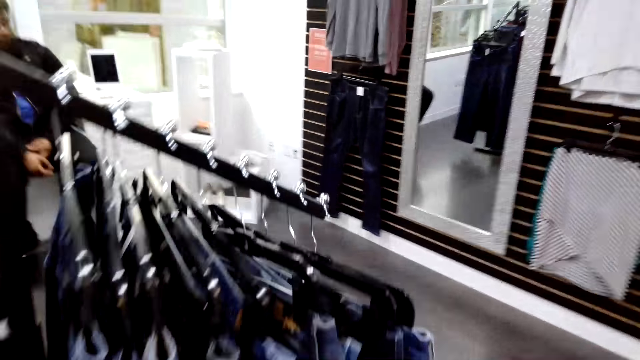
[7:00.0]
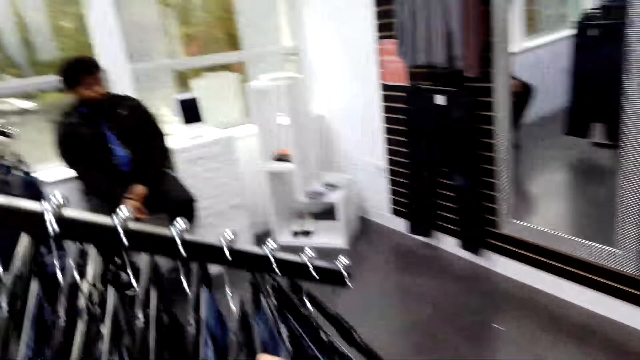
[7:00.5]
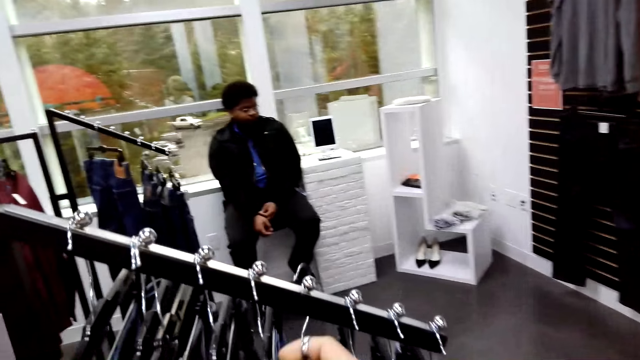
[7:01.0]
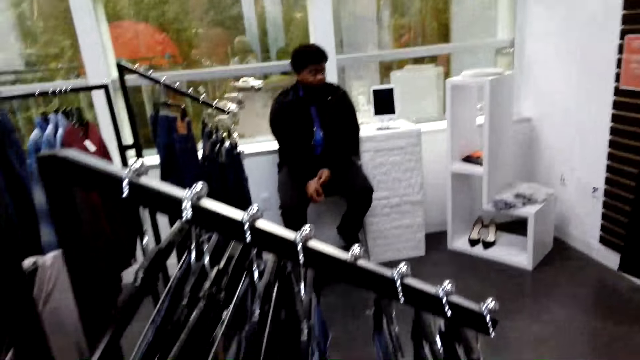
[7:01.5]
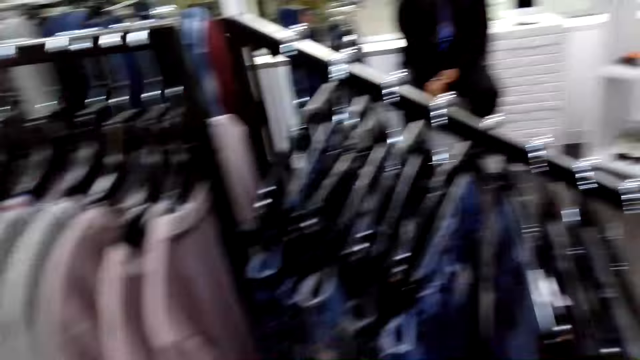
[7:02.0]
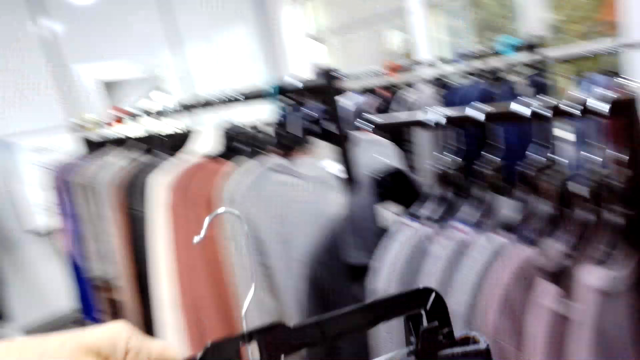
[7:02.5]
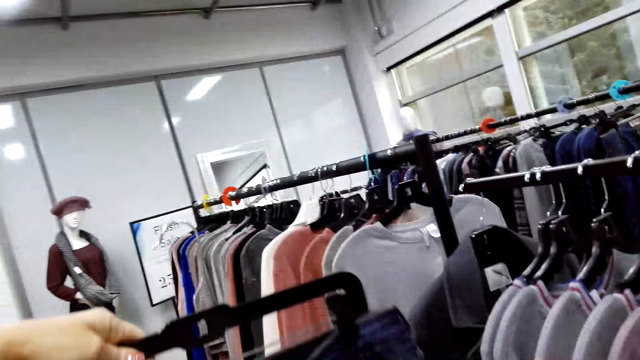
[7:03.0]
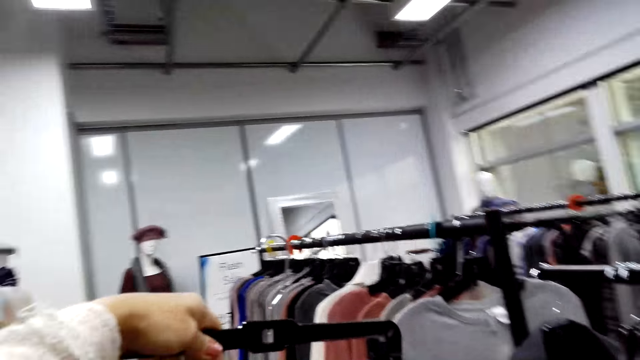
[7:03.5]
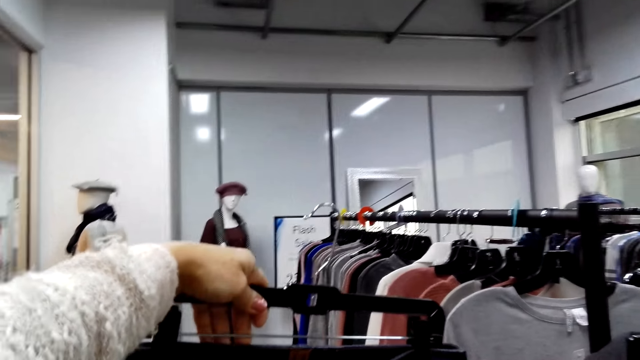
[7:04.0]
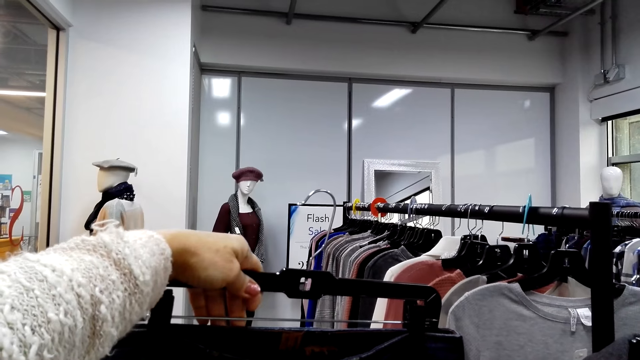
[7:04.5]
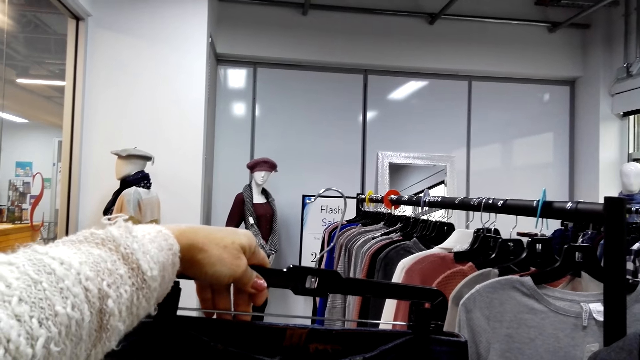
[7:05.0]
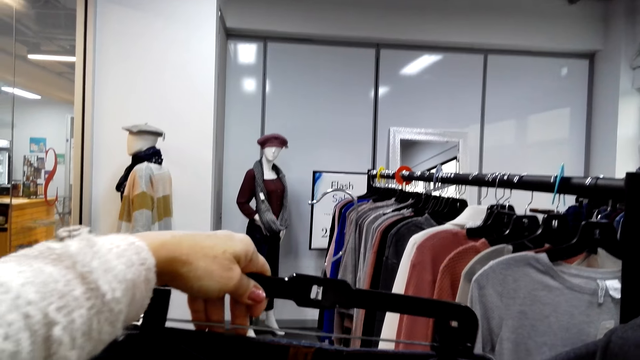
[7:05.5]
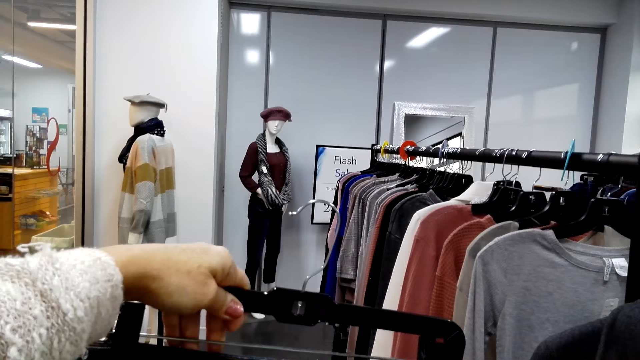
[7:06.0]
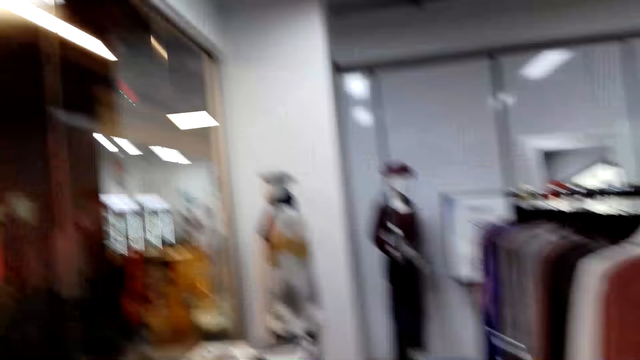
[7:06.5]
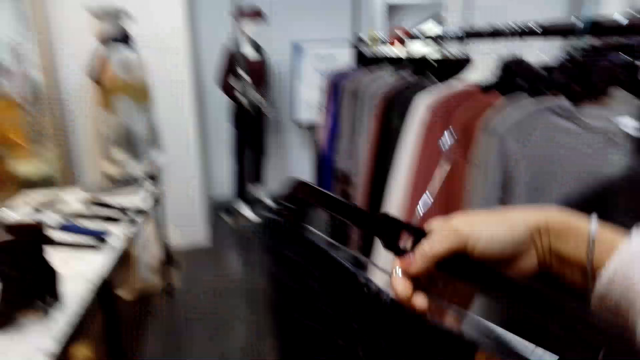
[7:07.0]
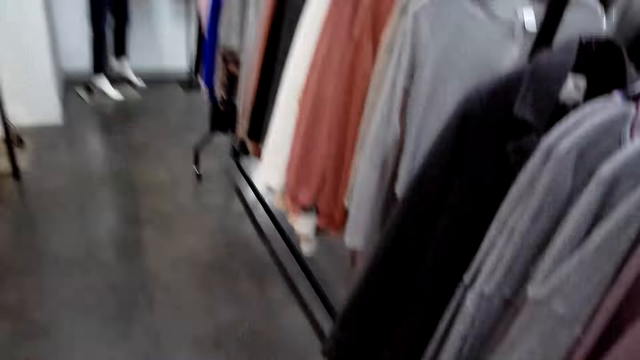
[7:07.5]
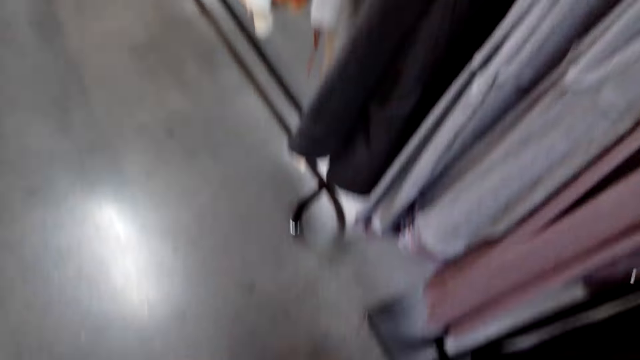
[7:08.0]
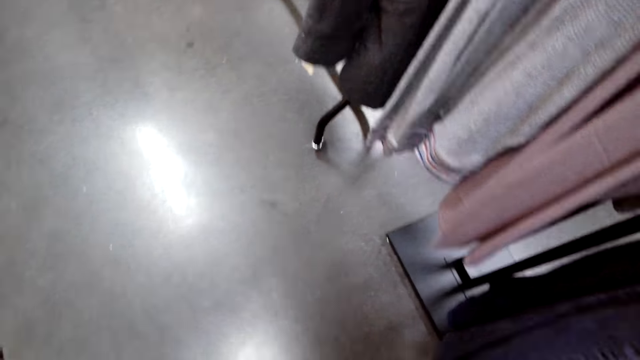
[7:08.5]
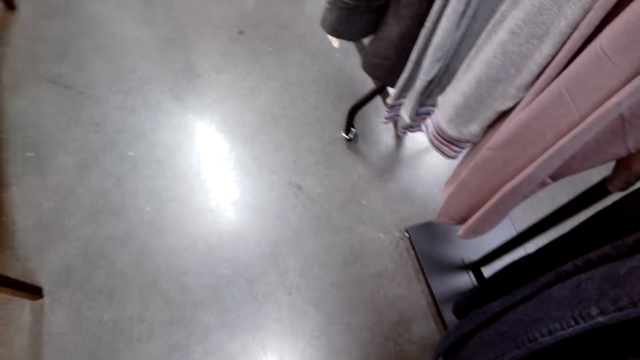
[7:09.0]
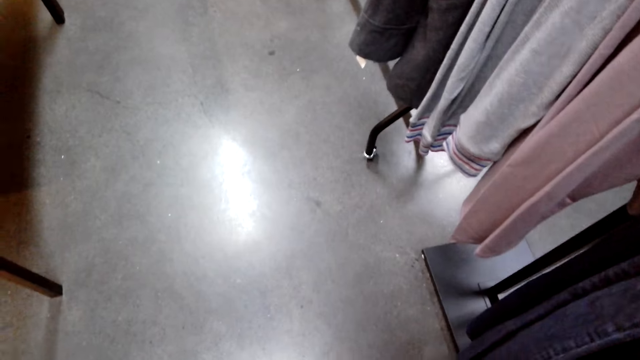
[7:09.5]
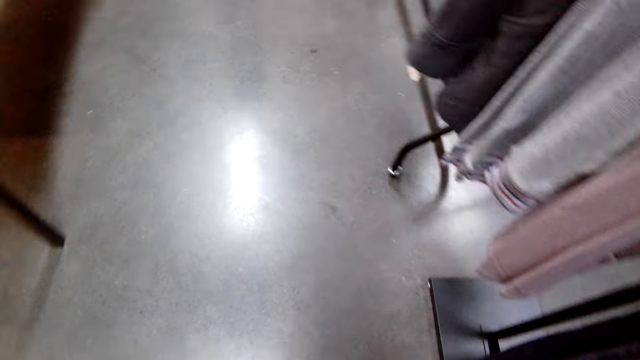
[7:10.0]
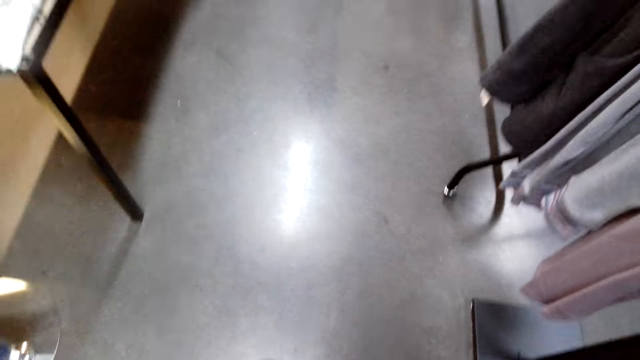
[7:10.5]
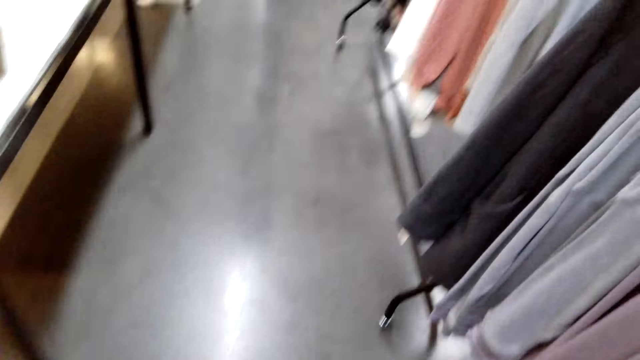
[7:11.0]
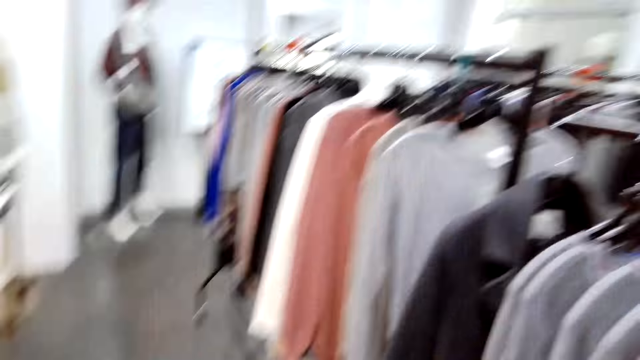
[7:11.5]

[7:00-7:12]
The camera wearer picks up the jean trouser or jeans. They look at the jeans.

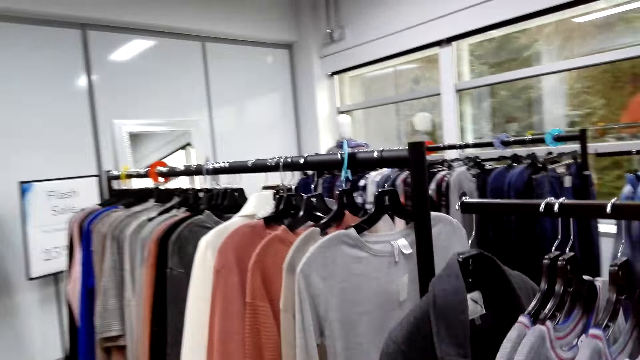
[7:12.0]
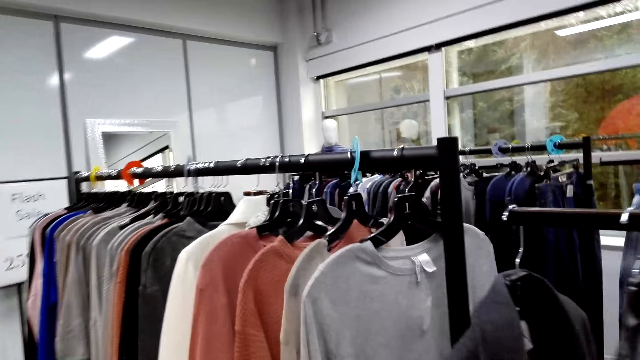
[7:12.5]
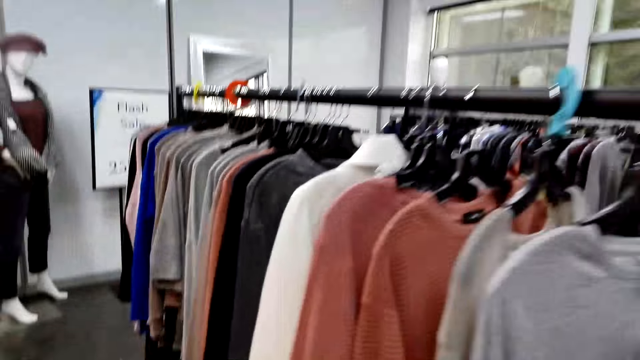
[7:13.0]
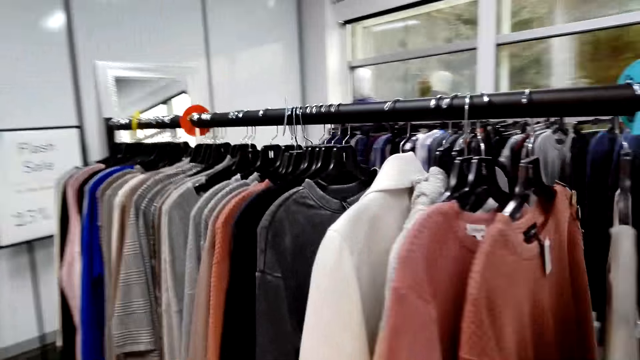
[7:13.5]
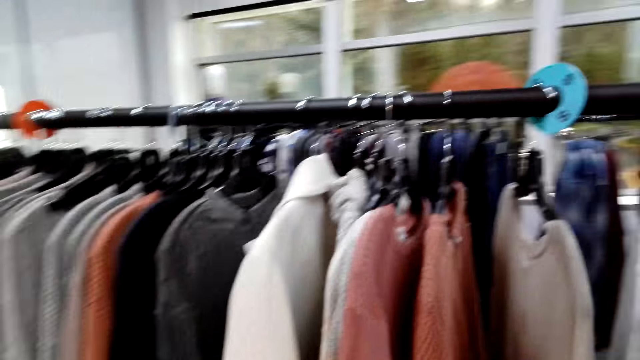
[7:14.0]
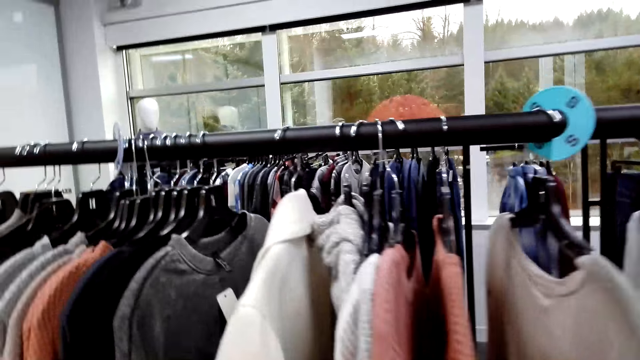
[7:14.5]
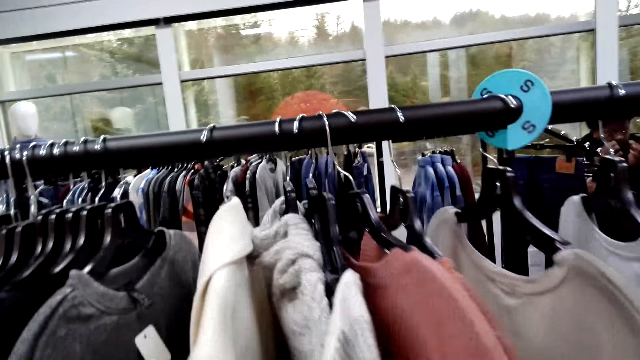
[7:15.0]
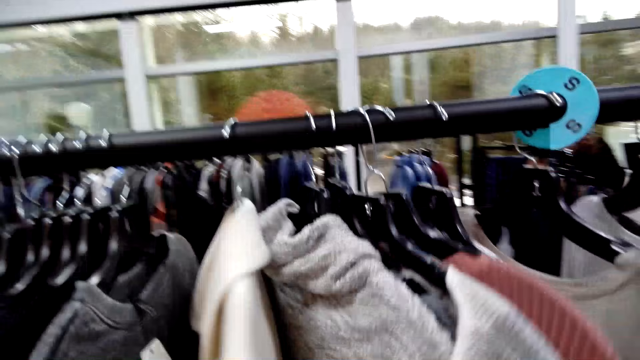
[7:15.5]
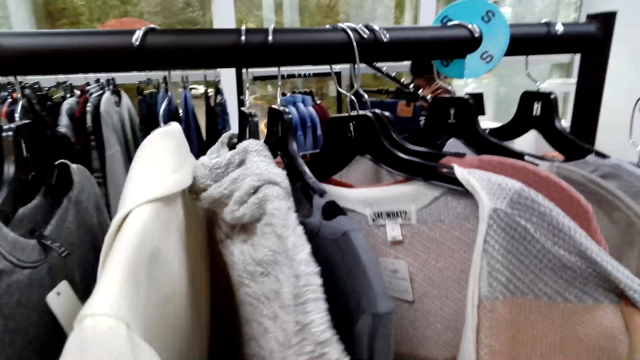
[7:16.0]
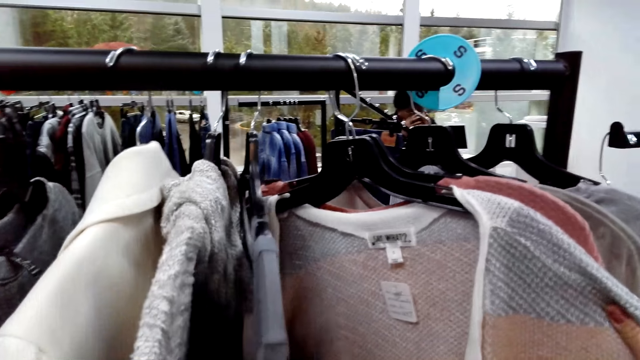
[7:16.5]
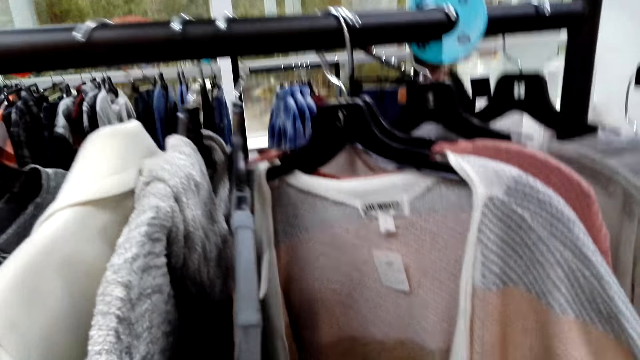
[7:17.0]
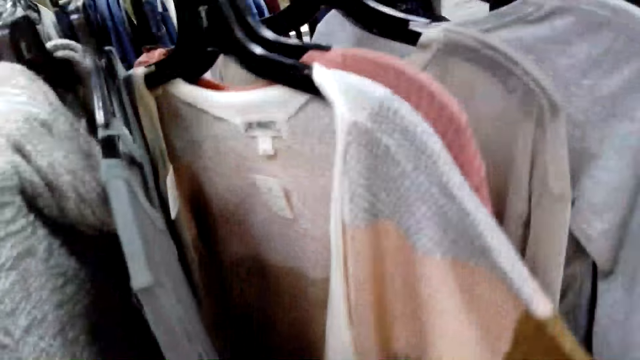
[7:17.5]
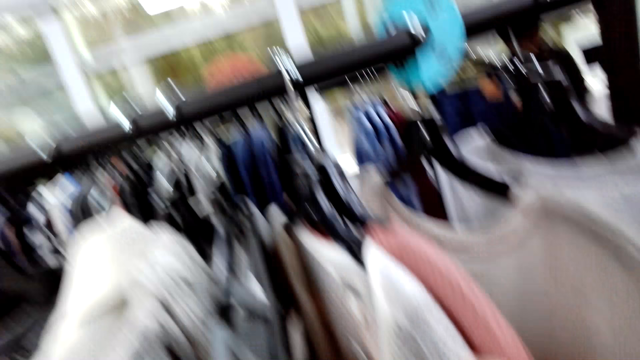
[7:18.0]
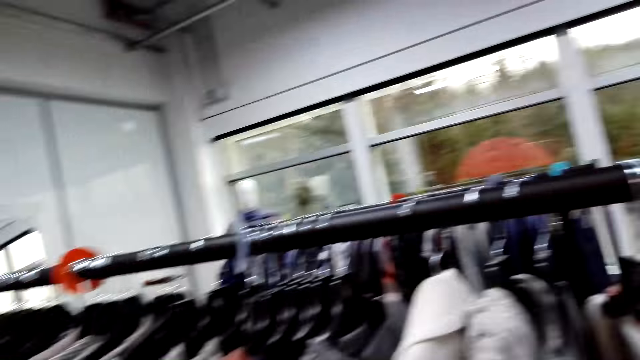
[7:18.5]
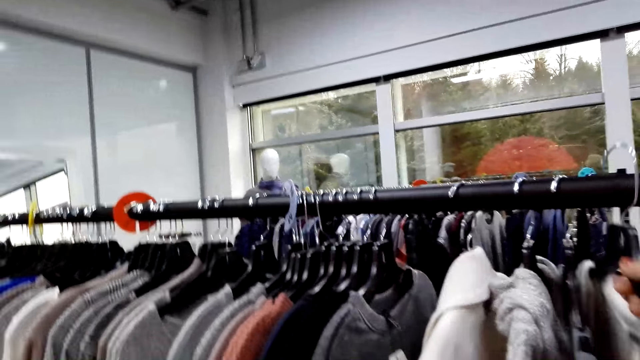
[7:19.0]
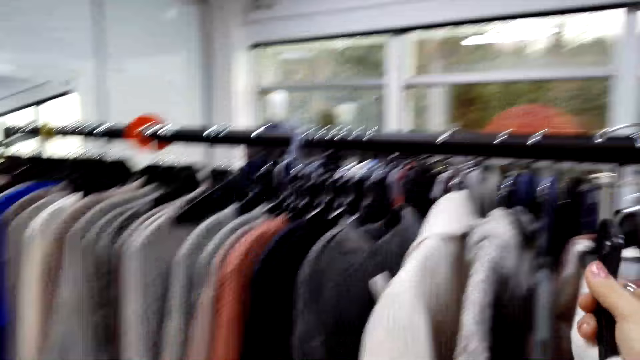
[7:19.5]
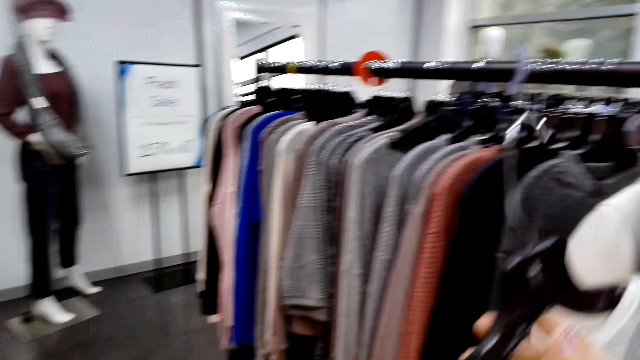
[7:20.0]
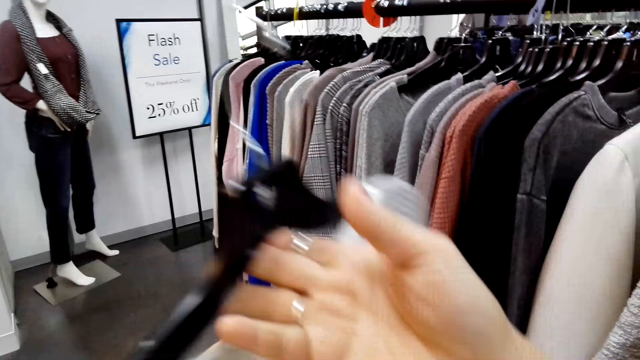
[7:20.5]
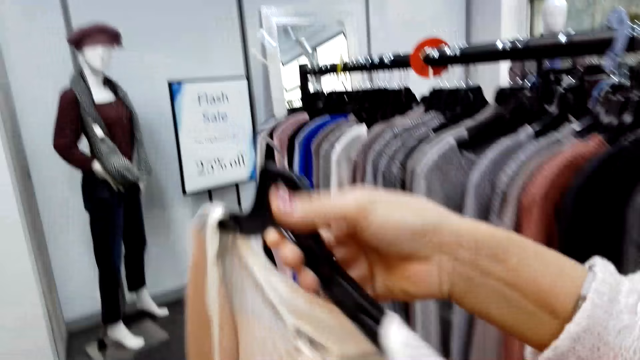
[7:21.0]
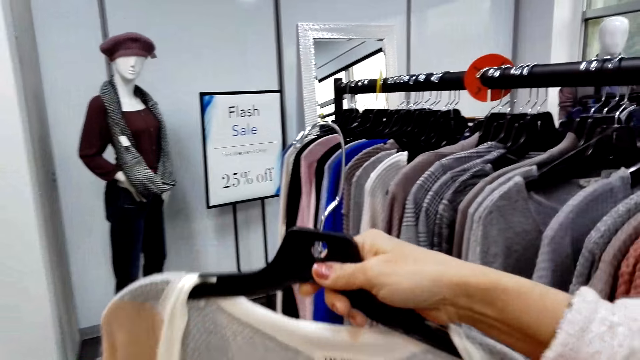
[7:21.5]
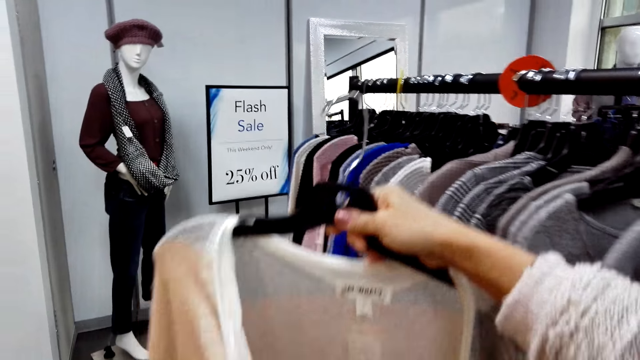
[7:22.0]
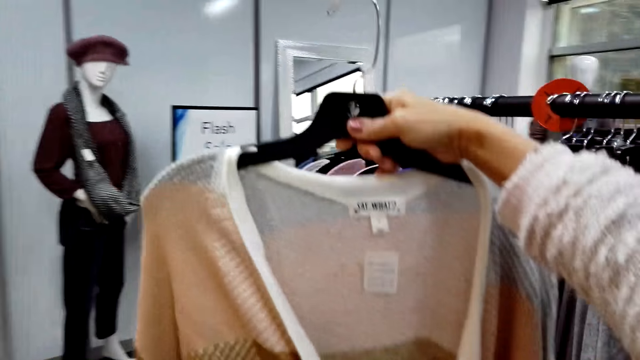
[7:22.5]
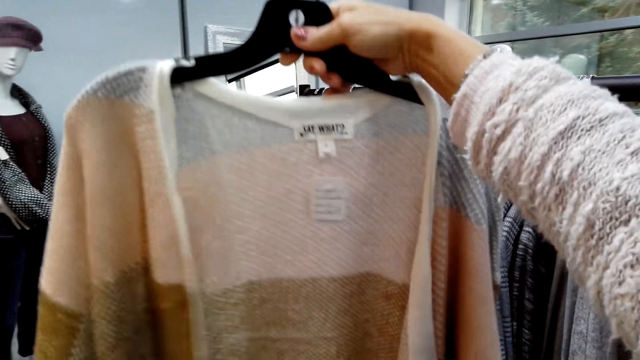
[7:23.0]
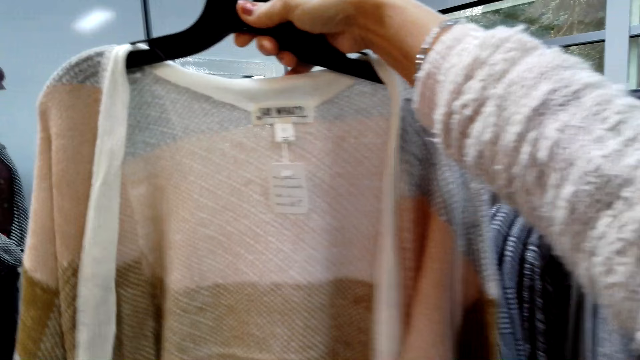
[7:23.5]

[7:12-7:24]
The camera wearer pushes clothes. They pick up a sweater. They look at the sweater.
